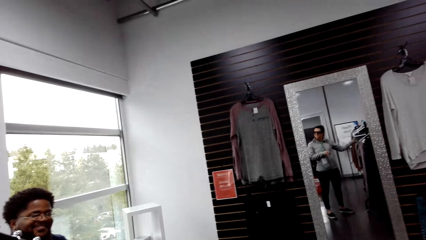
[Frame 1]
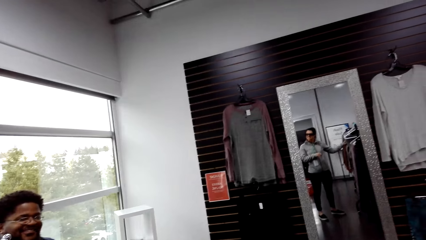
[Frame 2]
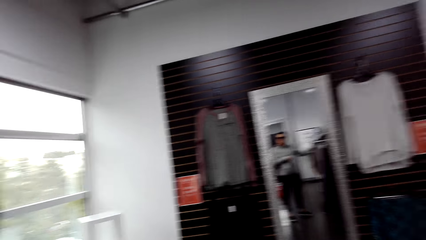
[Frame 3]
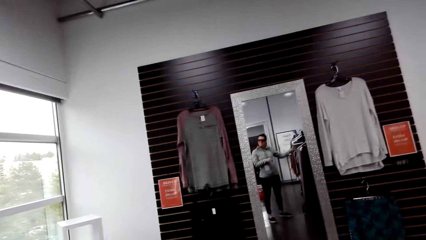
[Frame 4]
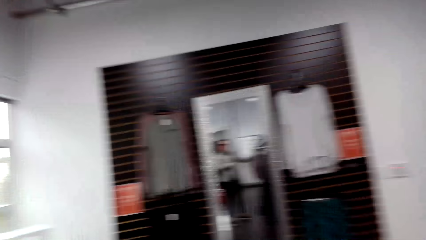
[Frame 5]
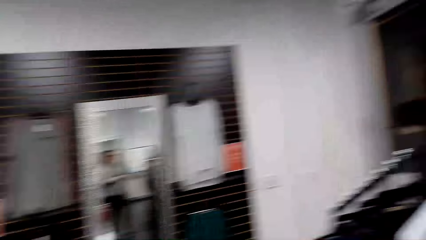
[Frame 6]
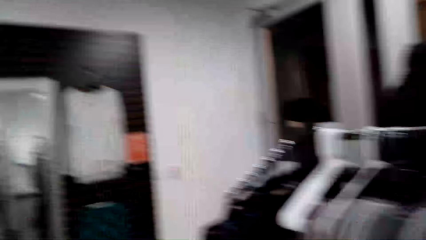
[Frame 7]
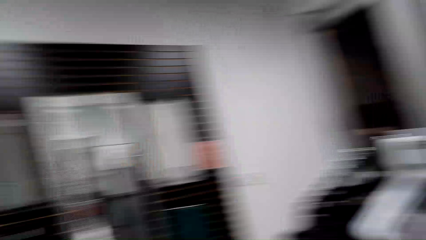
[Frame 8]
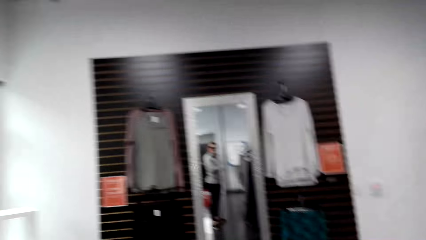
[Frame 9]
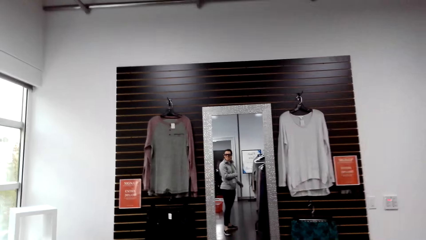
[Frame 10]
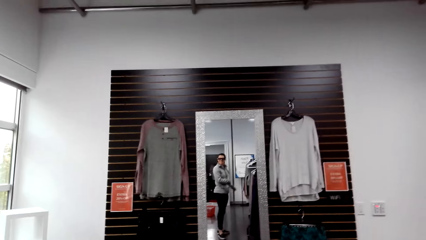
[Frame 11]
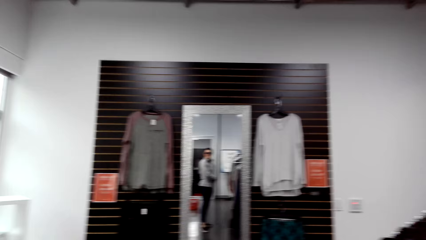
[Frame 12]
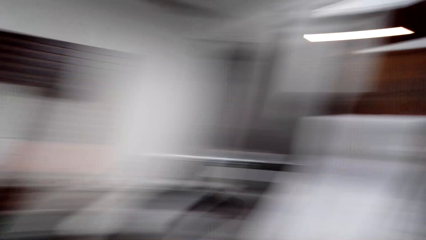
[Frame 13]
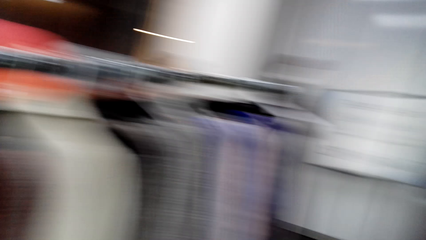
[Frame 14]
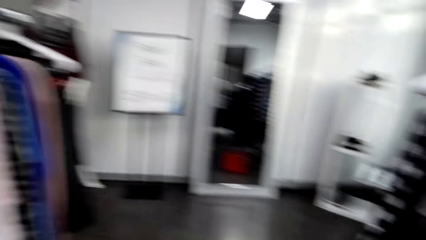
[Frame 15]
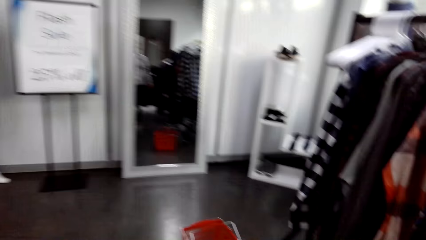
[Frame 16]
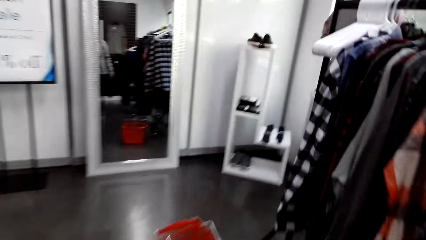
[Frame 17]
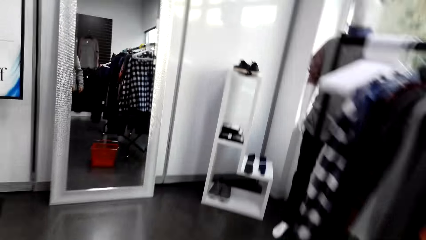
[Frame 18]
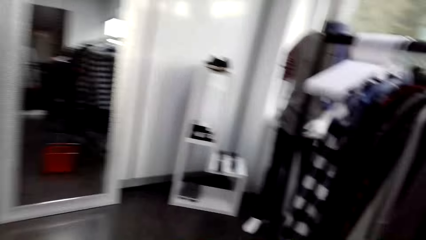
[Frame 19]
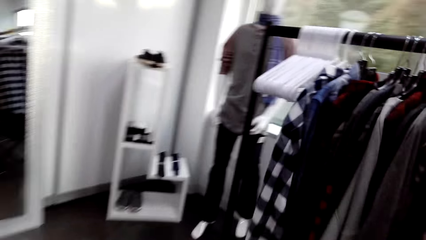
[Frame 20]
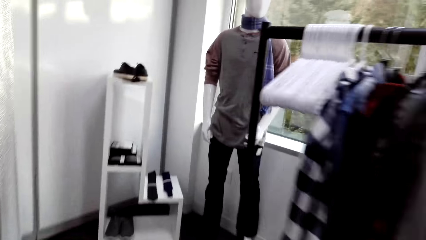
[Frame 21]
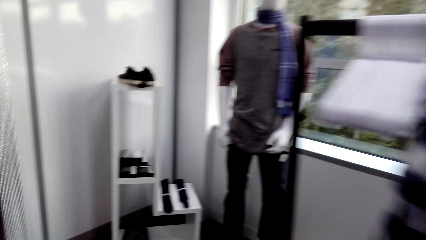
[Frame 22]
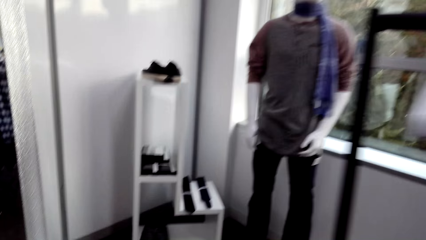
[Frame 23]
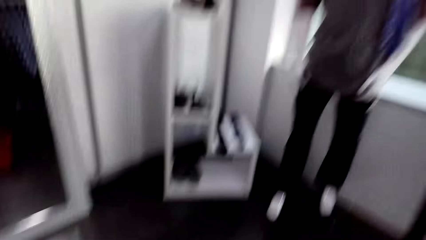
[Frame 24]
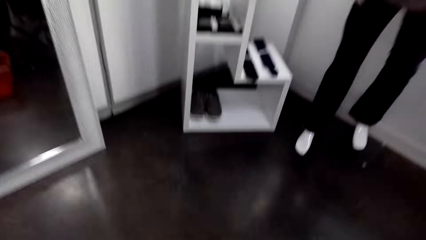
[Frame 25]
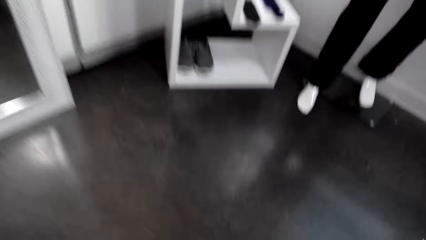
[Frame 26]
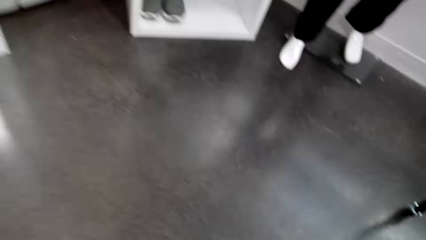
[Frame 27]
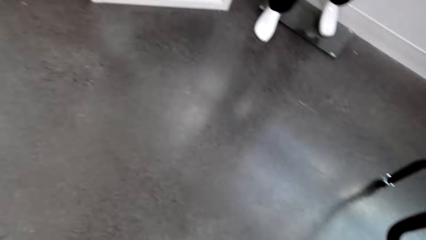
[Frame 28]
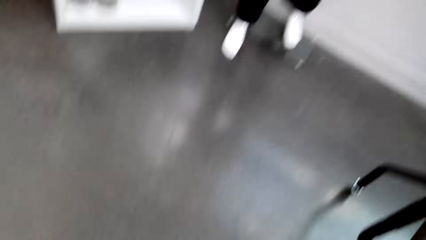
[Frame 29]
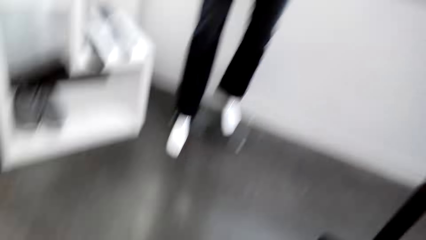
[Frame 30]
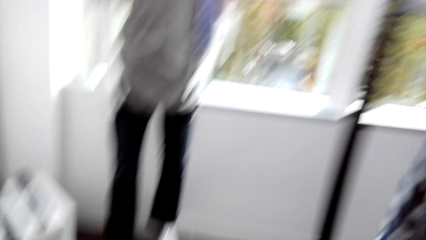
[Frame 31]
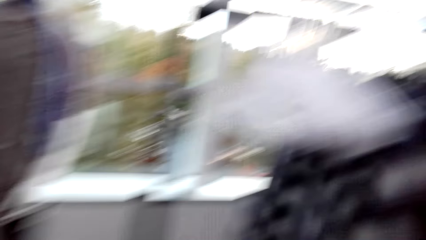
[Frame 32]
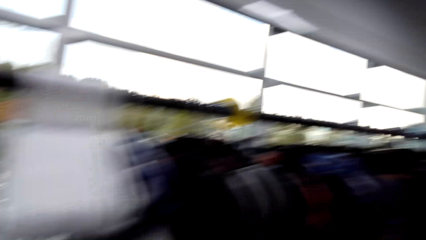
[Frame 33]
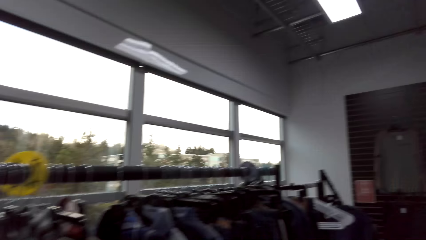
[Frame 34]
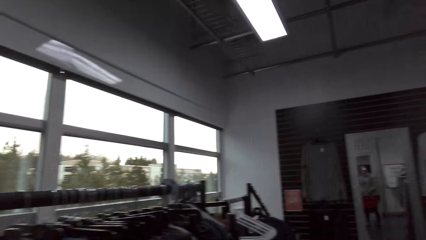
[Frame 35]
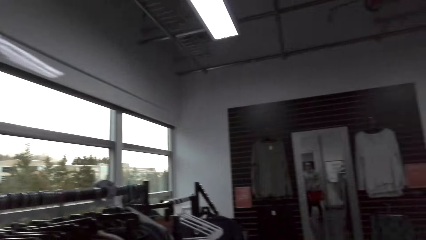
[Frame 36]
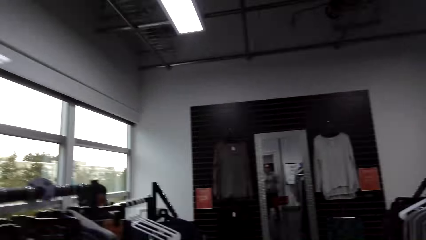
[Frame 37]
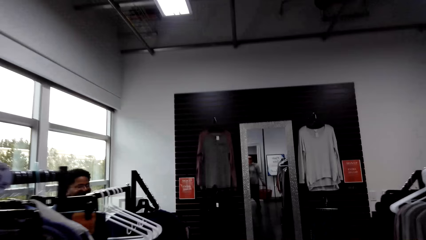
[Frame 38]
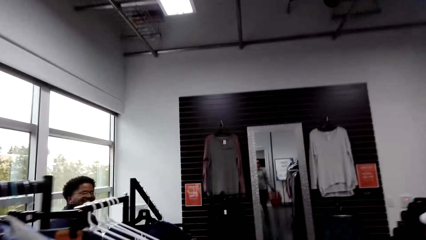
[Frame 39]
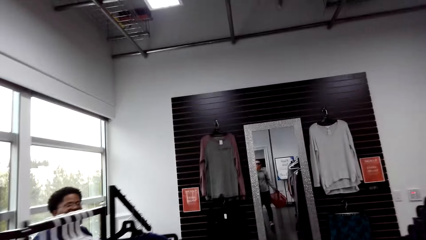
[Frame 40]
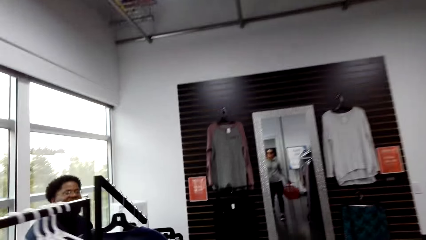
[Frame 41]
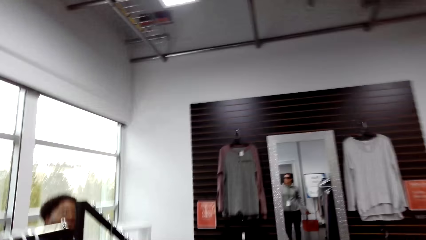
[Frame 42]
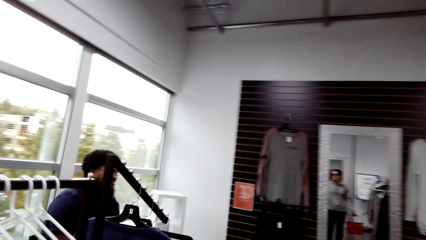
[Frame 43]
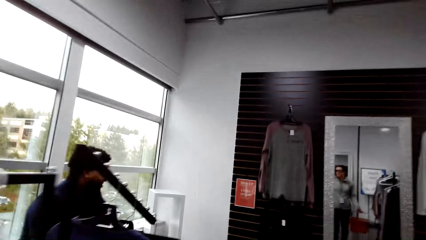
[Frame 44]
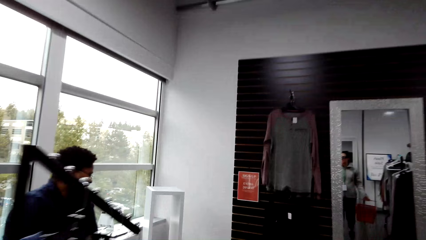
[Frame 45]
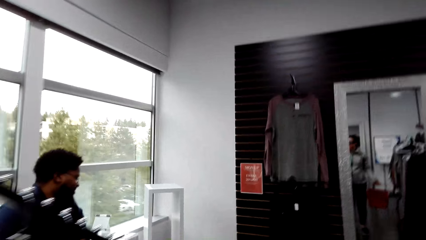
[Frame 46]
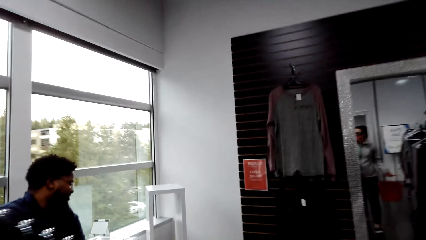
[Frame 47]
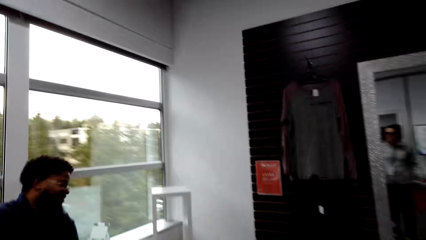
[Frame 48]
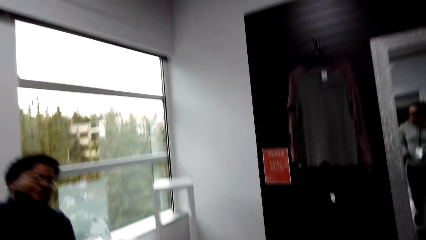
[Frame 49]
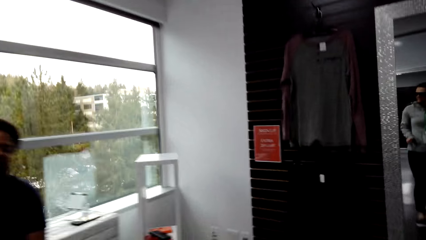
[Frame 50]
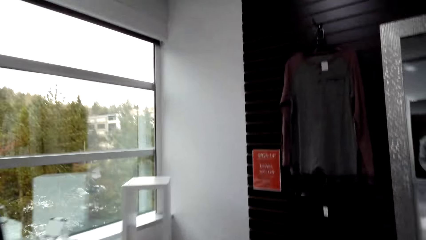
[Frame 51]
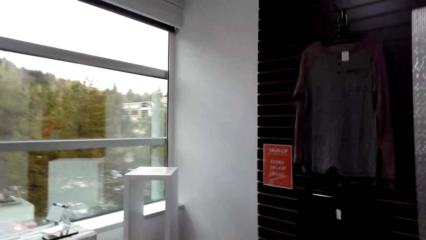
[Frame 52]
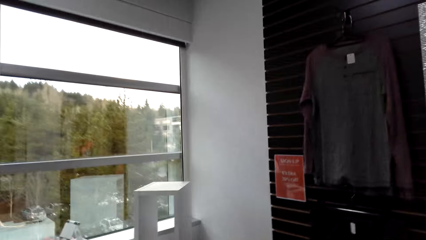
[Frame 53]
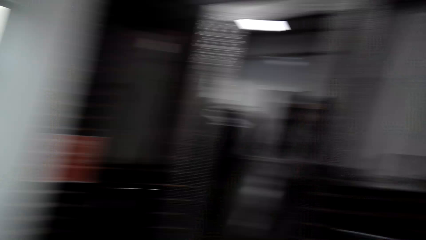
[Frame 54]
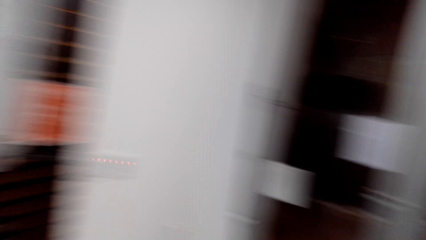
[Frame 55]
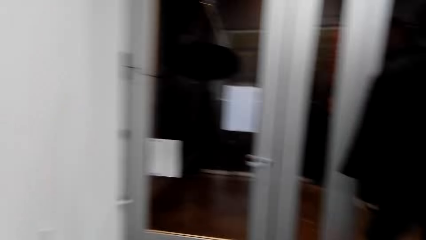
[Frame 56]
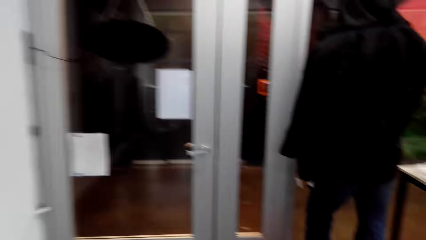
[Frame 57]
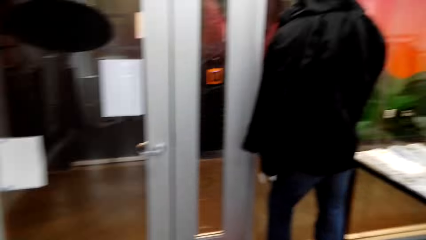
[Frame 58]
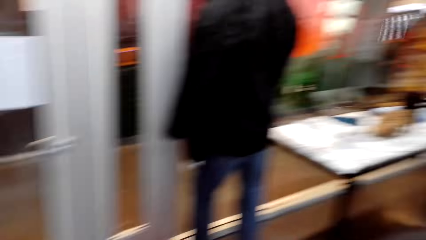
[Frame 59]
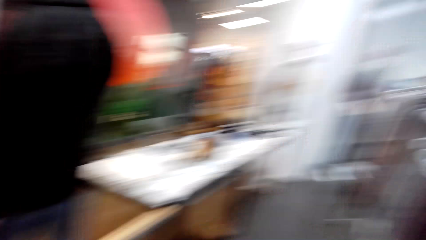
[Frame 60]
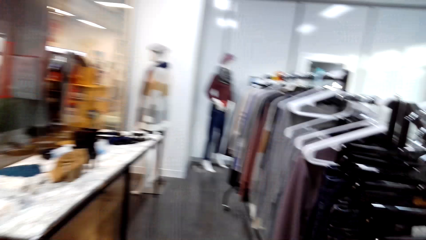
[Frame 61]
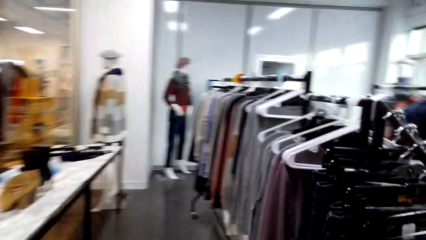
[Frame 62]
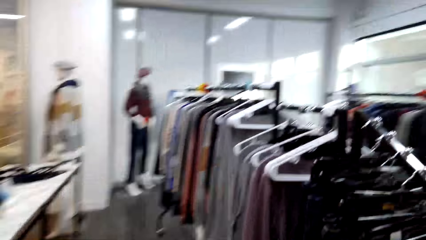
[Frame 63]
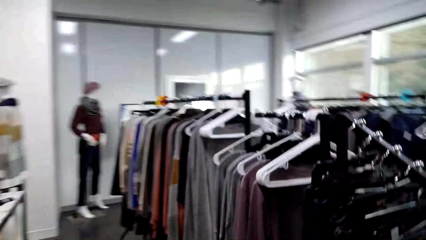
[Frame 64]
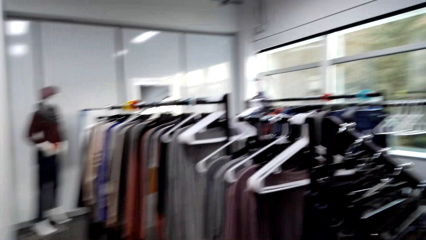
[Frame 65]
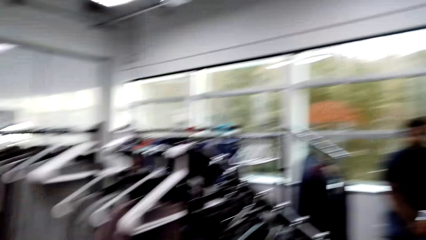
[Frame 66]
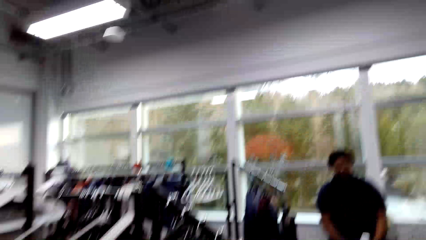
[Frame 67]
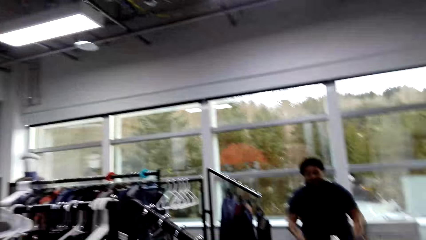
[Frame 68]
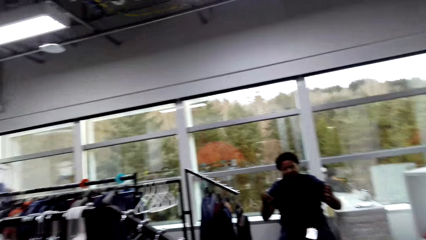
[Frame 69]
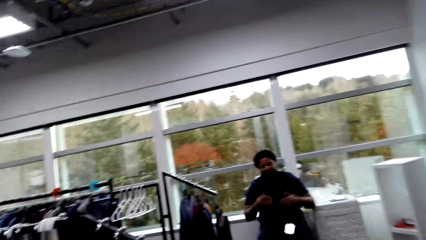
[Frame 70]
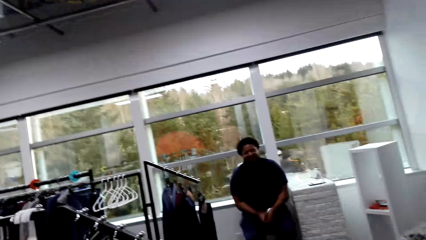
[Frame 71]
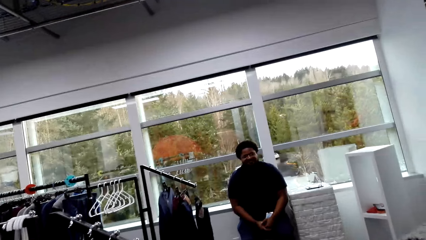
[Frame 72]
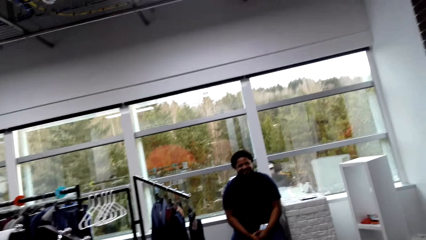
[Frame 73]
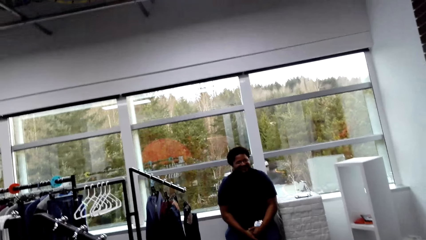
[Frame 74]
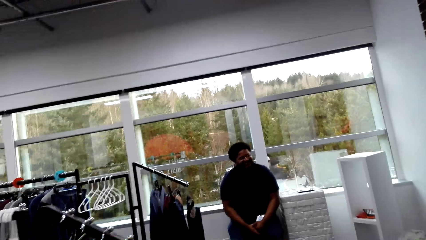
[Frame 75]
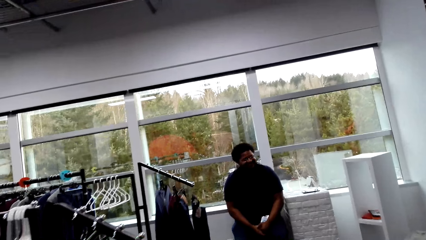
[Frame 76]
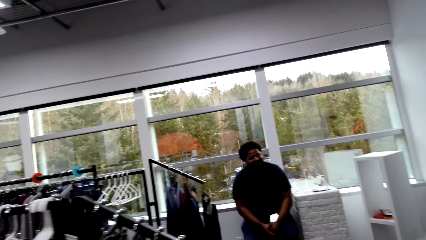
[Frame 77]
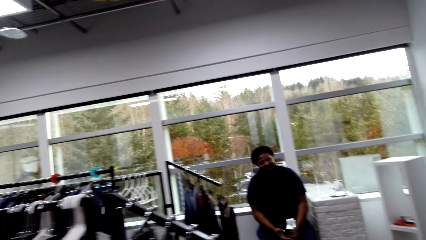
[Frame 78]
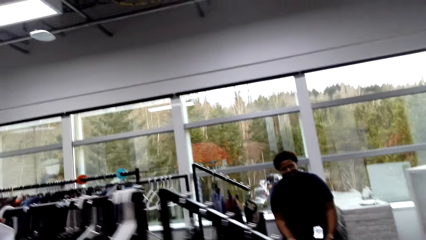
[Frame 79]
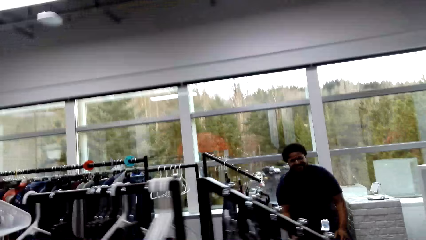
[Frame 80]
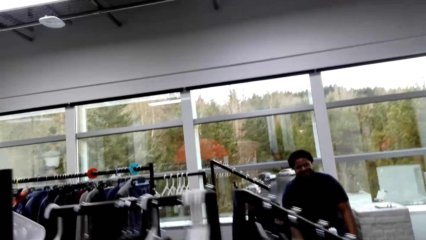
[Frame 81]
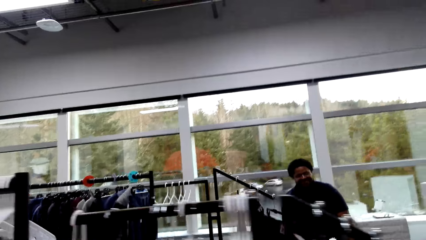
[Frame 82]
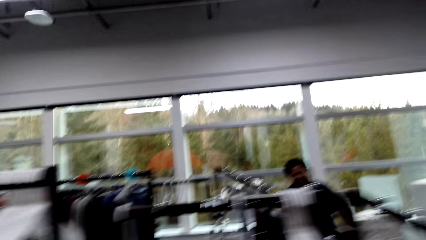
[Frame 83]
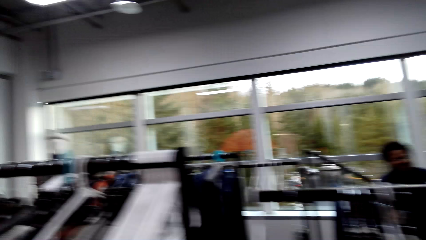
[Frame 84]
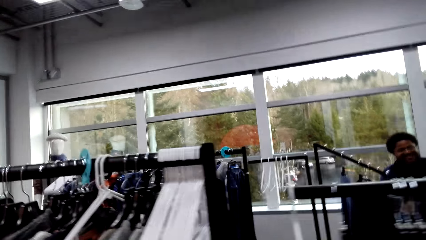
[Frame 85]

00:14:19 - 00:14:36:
The camera wearer stares at a man. They converse with the man. They stare at the mirror. They walk in the shop. They converse with the man. They stare at the man. They walk in the shop. They stare at the man.
